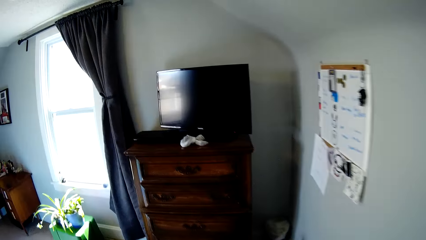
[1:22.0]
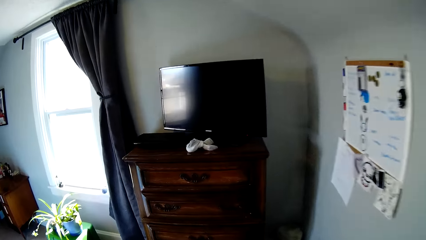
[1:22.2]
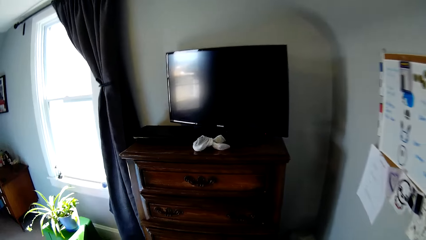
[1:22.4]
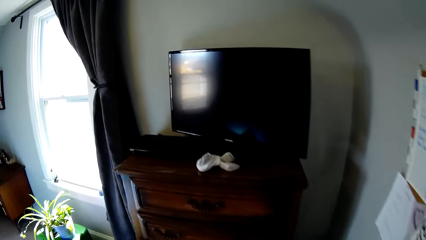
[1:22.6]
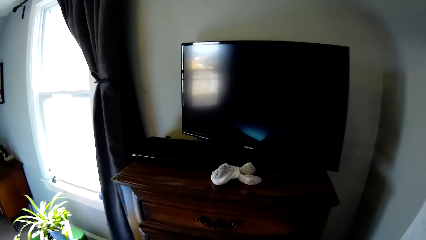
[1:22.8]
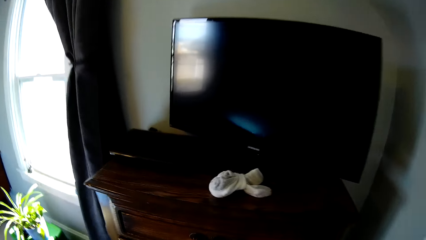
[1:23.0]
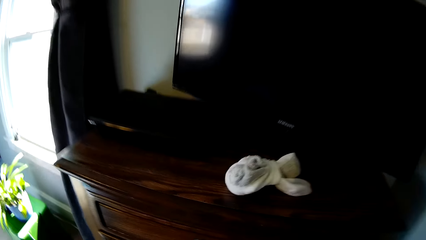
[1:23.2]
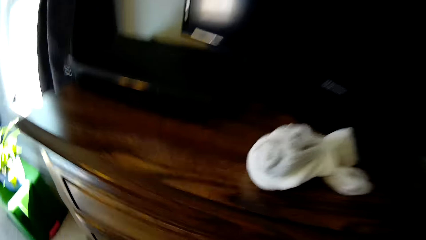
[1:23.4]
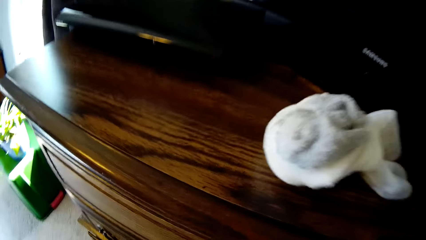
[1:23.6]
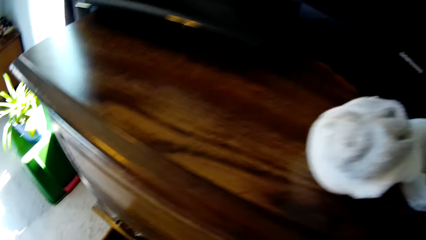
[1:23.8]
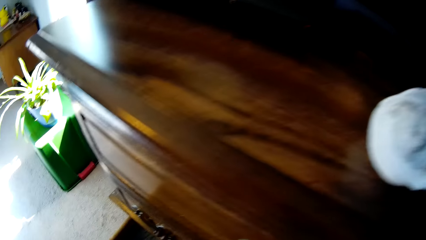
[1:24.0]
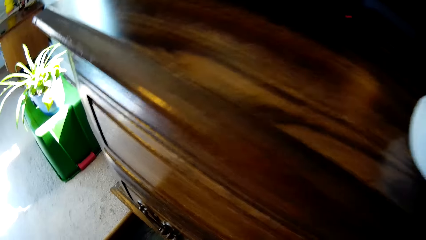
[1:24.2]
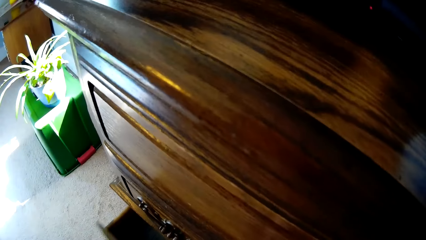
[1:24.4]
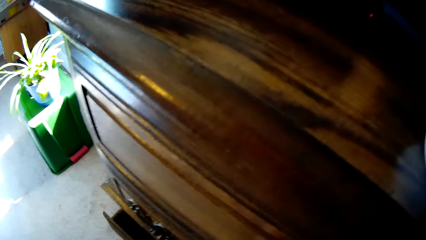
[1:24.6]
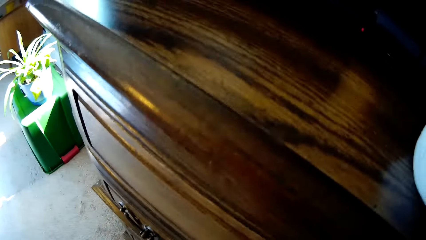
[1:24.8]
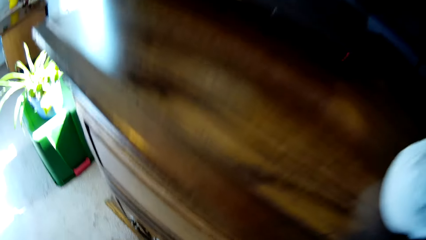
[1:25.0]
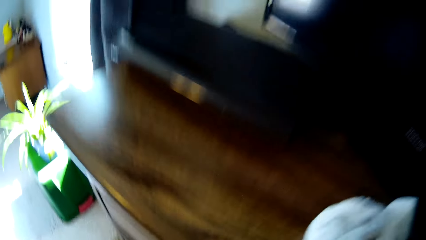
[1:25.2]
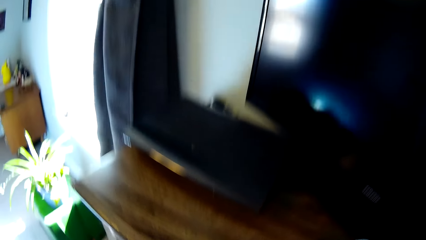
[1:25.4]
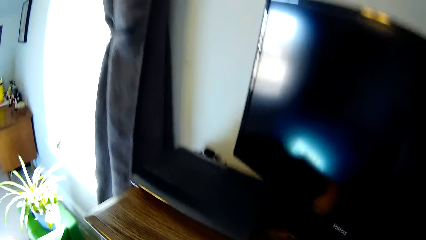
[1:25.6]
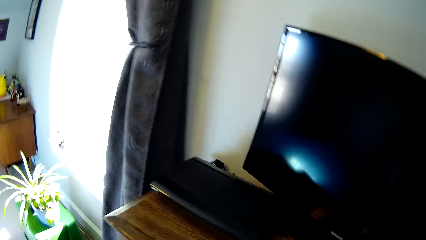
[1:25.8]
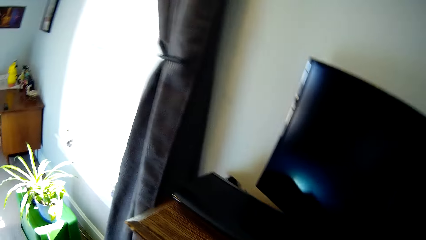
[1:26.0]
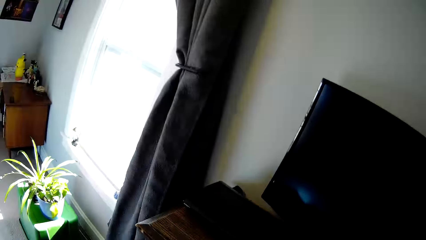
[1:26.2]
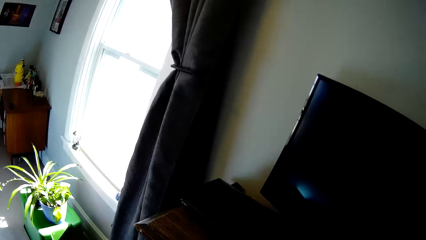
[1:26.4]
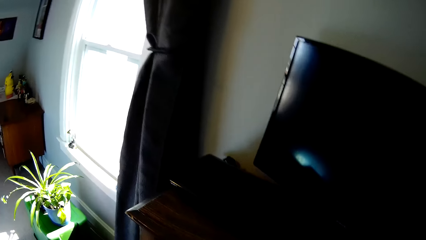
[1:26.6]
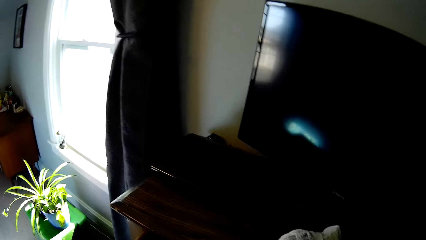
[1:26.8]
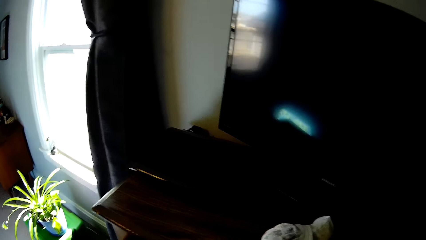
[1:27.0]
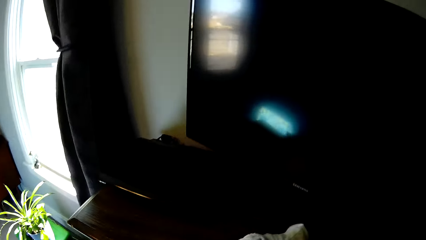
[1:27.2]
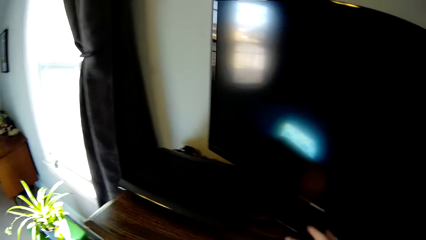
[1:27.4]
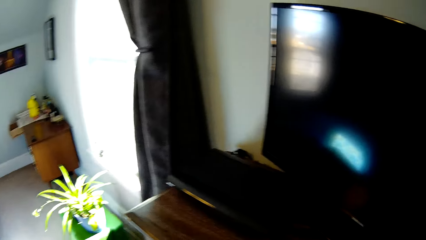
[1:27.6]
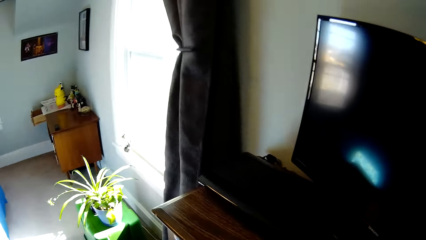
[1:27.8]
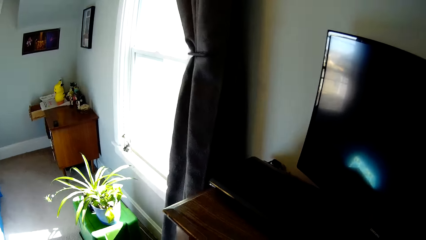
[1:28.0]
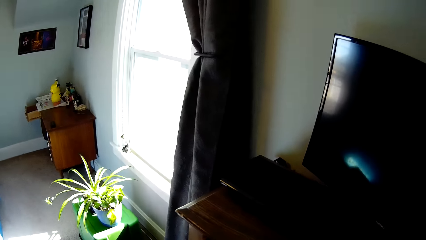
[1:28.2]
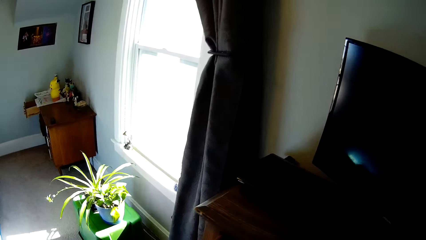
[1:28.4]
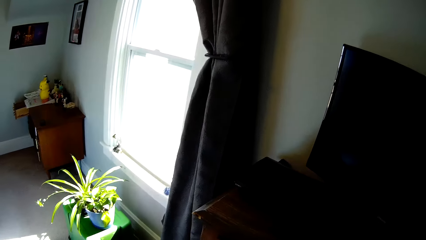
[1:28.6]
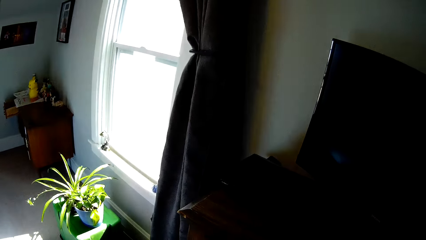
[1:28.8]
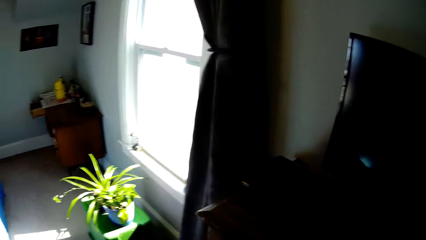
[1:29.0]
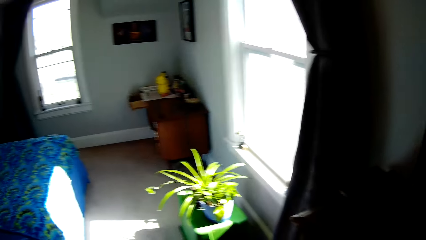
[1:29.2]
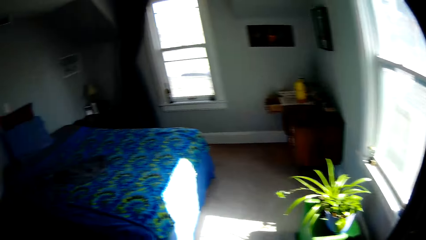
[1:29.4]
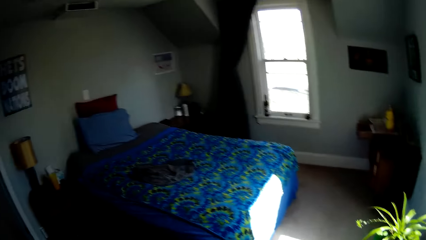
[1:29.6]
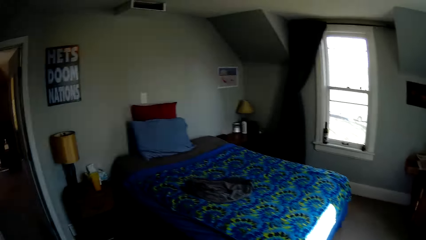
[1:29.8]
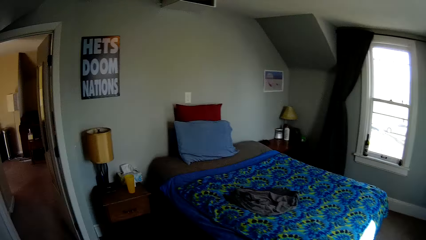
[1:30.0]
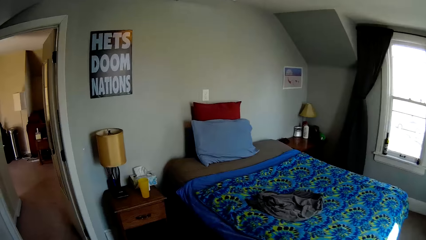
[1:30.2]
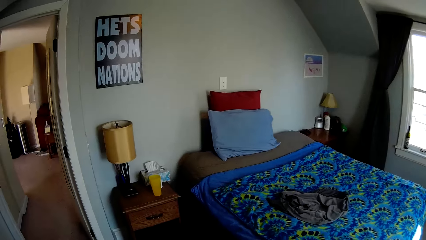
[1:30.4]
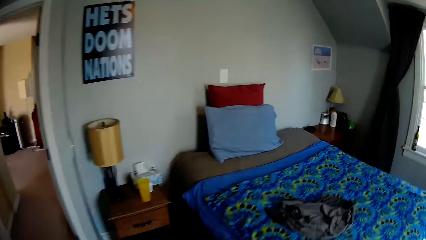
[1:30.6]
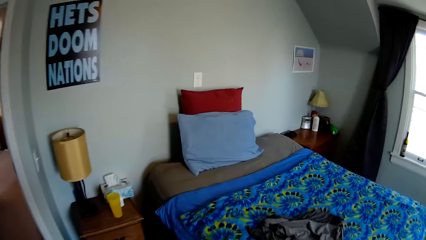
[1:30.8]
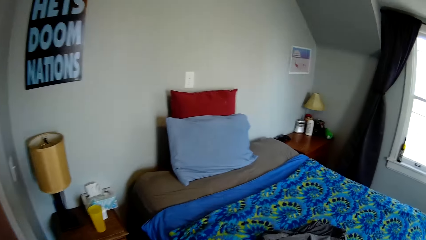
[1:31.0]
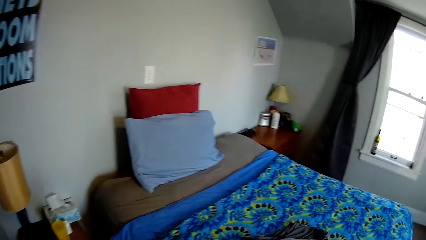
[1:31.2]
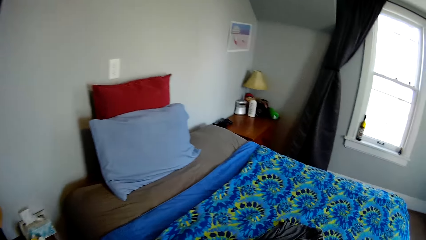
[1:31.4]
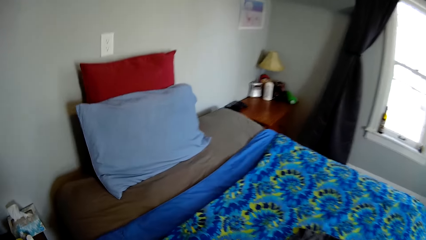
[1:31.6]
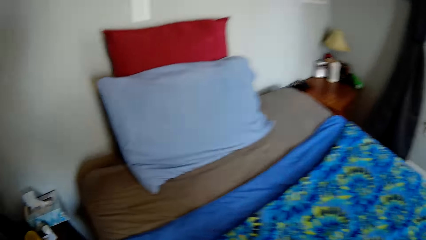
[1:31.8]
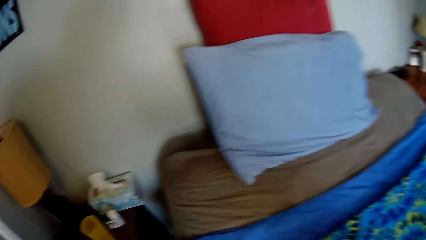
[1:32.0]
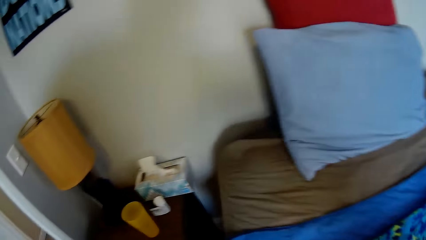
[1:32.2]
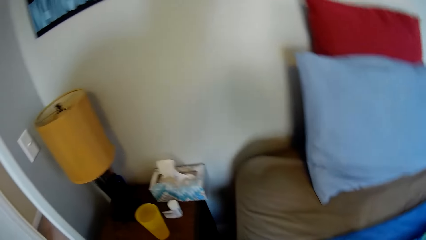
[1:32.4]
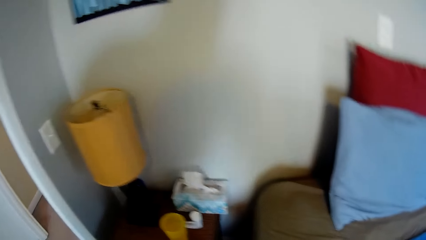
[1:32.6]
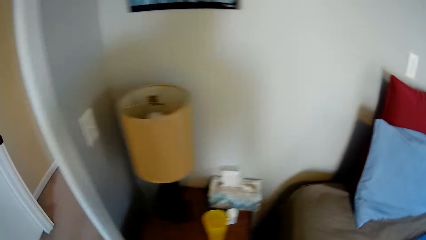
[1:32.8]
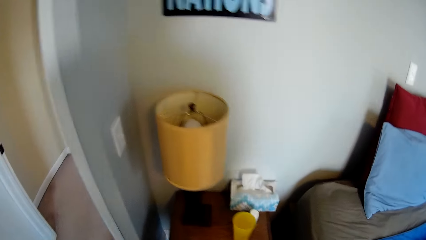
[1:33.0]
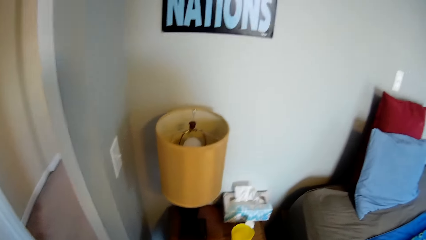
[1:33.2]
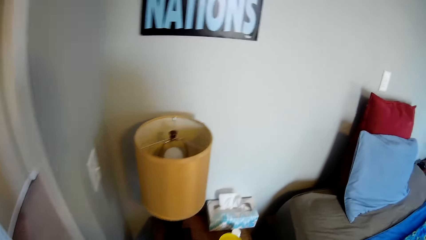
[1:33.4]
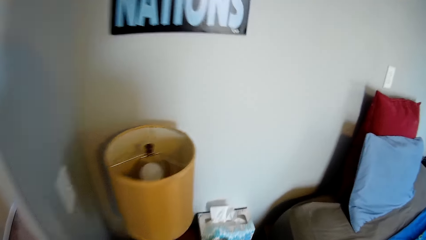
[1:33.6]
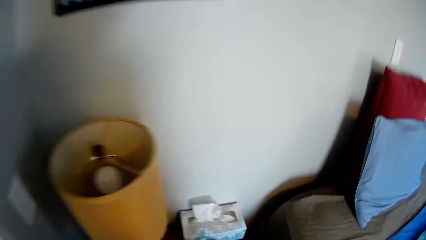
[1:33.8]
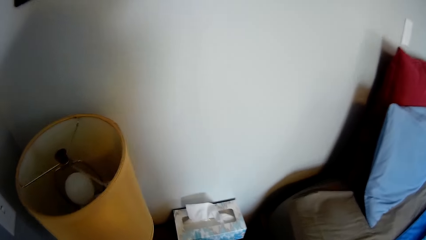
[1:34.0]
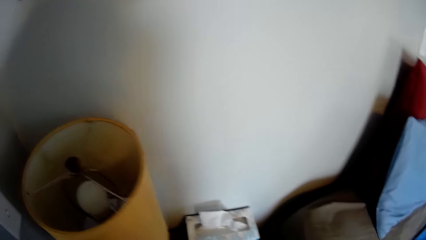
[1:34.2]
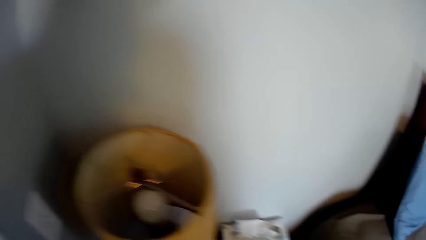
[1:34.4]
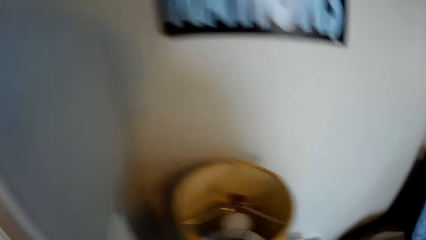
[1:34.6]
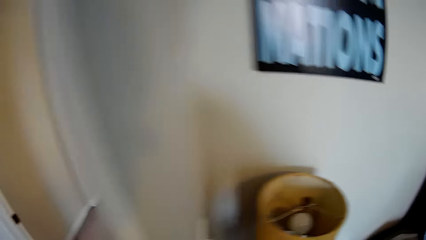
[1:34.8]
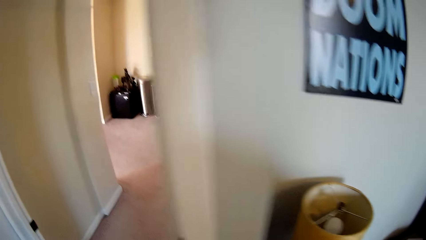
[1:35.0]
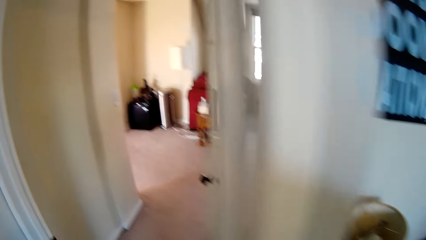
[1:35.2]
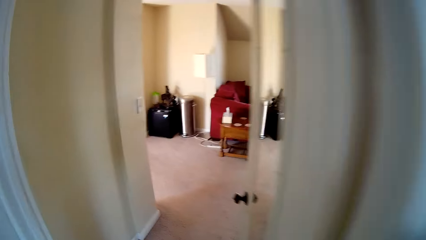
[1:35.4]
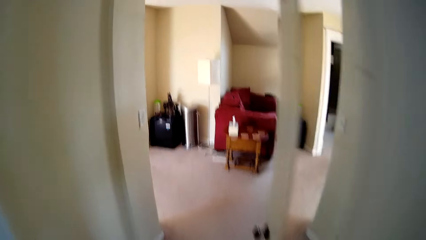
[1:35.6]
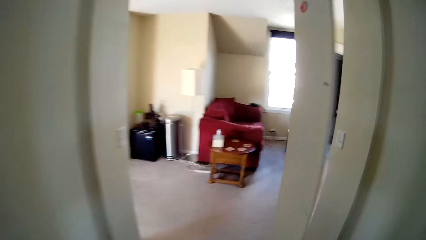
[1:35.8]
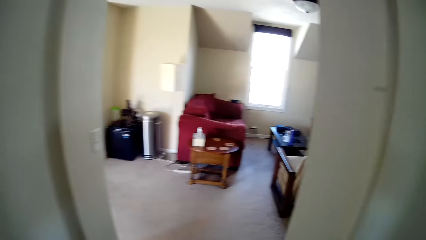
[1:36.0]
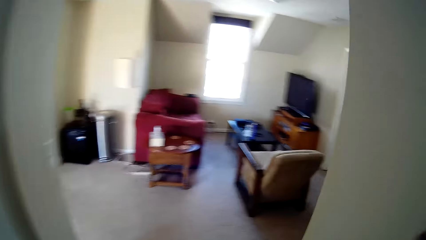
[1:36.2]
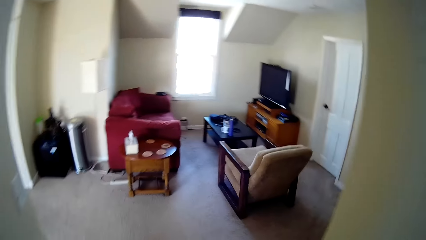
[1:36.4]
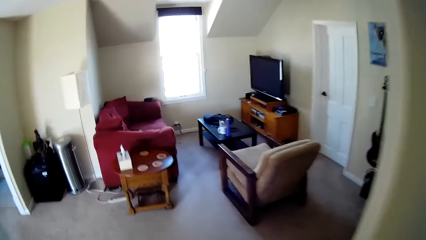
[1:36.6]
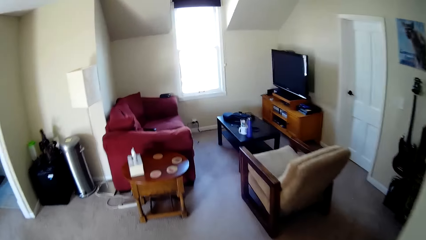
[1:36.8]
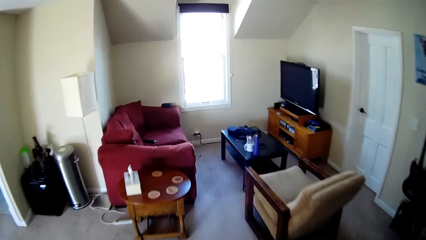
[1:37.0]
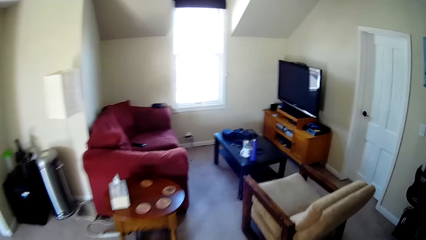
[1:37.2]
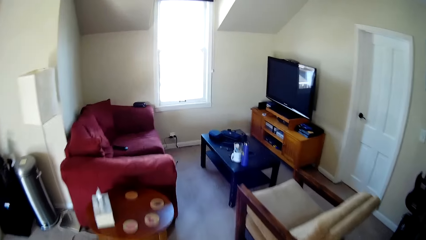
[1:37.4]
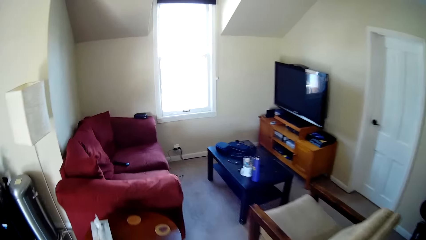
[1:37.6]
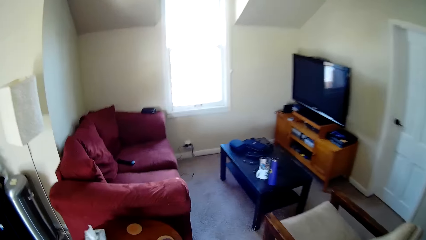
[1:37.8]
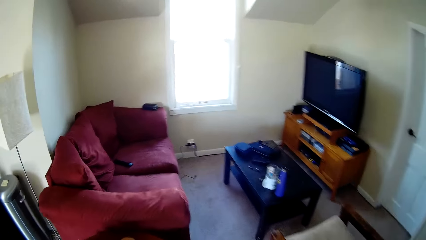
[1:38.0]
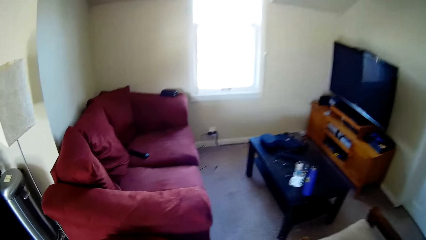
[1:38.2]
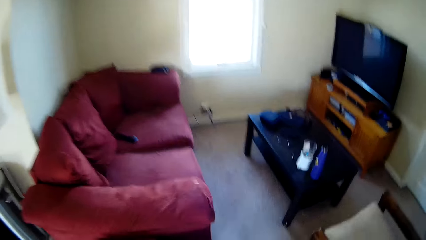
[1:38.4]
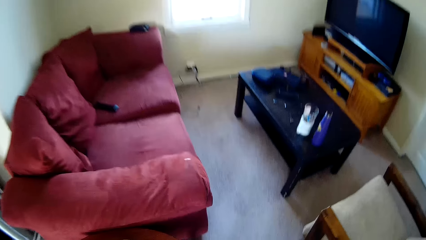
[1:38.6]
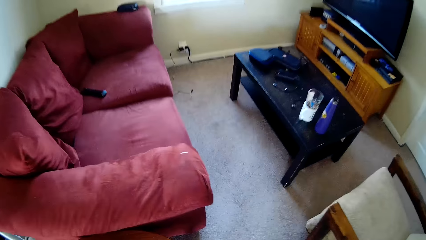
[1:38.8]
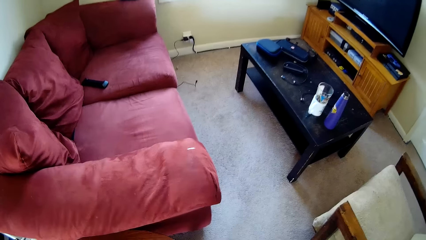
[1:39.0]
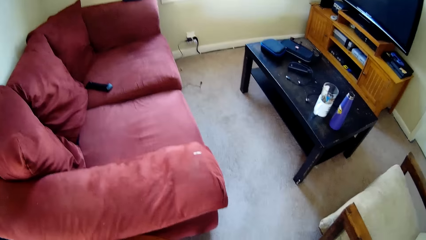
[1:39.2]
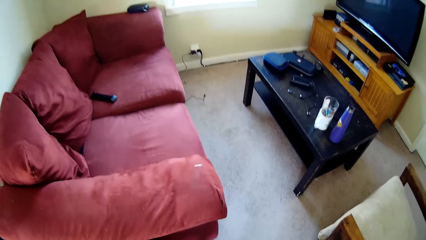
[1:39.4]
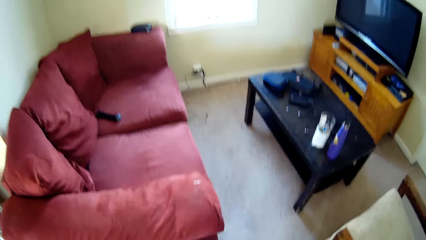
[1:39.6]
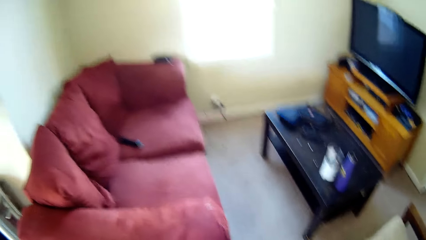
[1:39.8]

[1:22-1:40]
The camera wearer opens a drawer. They close the drawer. They pick up socks. They walk in the house.
